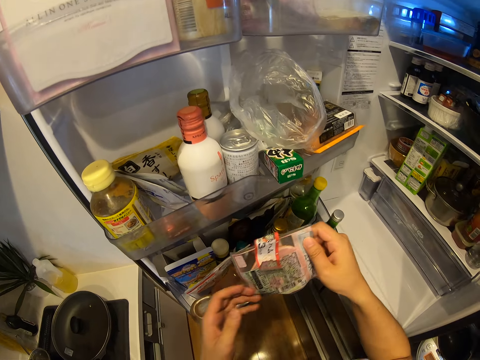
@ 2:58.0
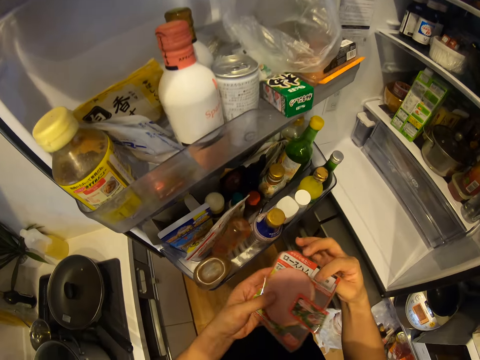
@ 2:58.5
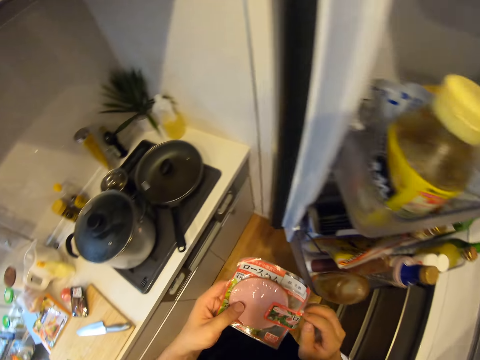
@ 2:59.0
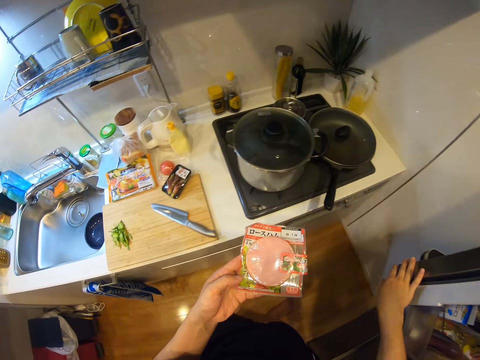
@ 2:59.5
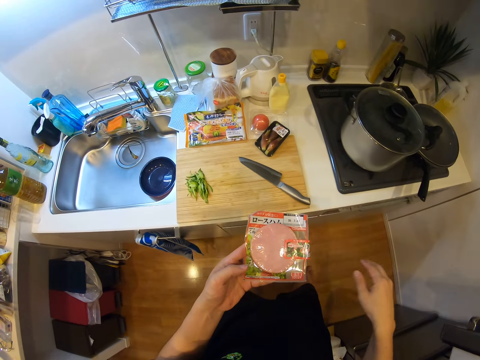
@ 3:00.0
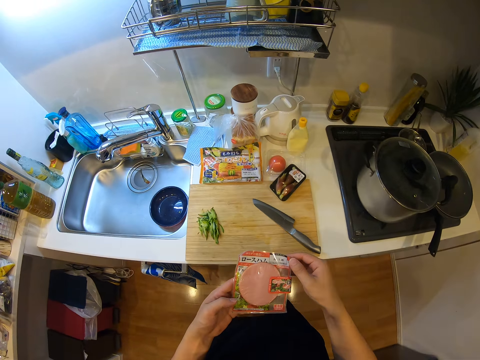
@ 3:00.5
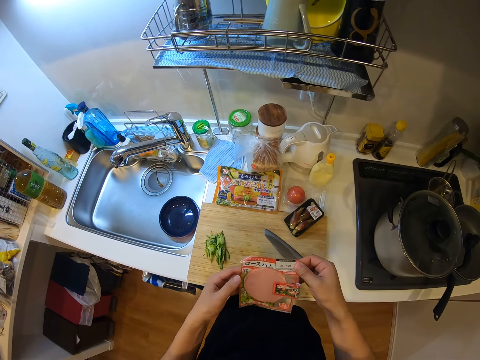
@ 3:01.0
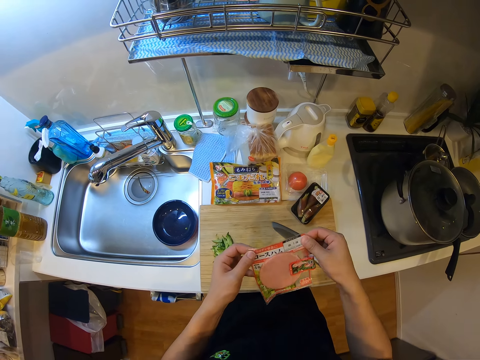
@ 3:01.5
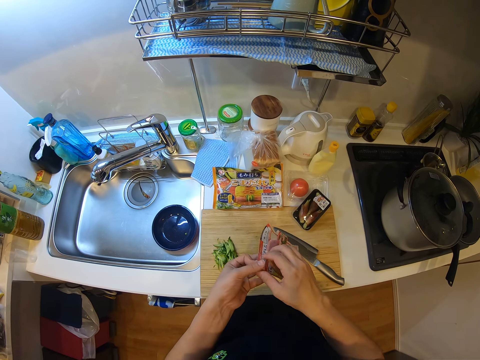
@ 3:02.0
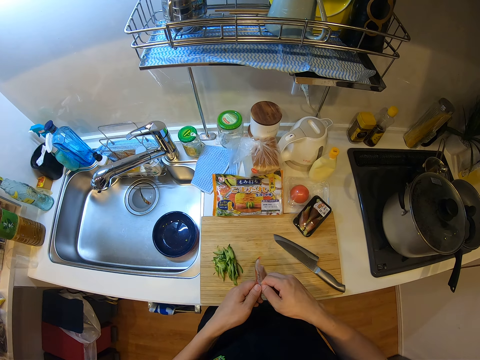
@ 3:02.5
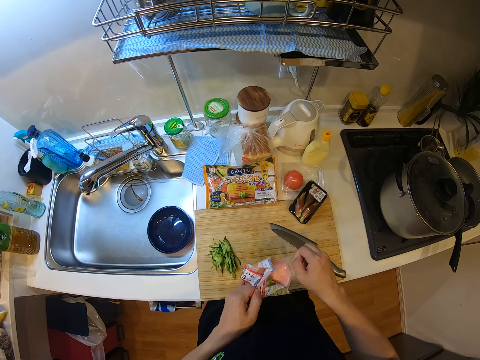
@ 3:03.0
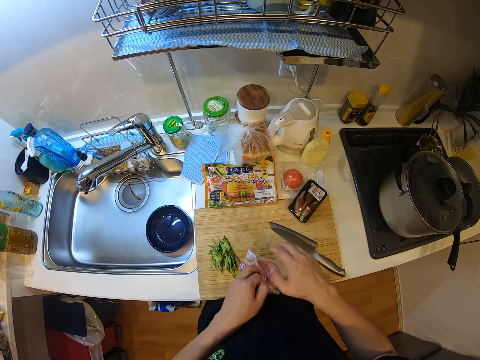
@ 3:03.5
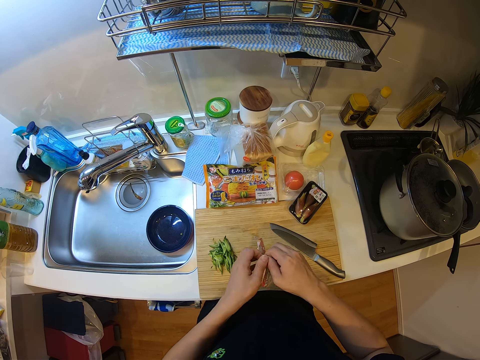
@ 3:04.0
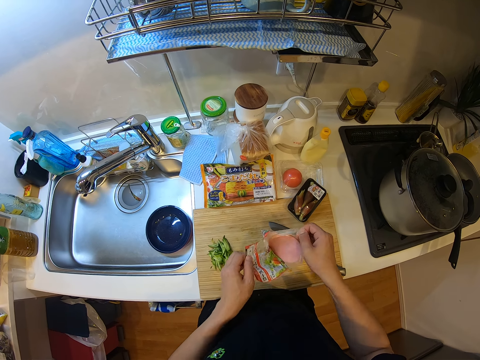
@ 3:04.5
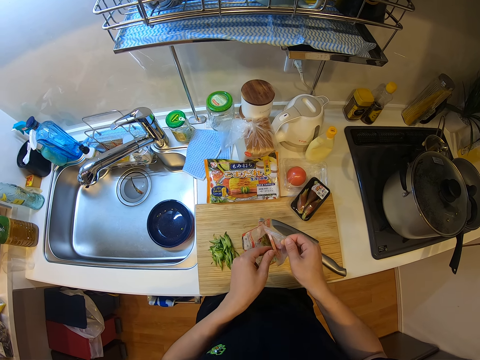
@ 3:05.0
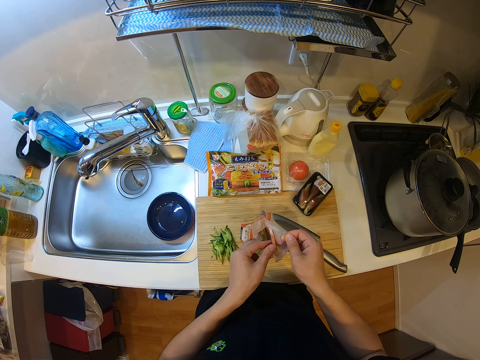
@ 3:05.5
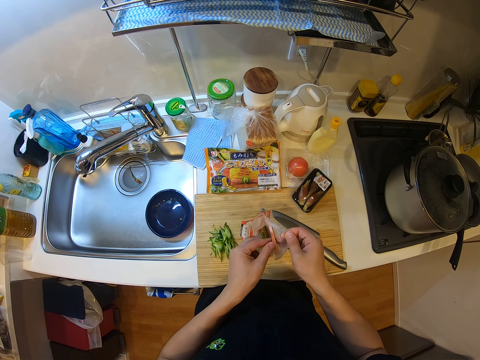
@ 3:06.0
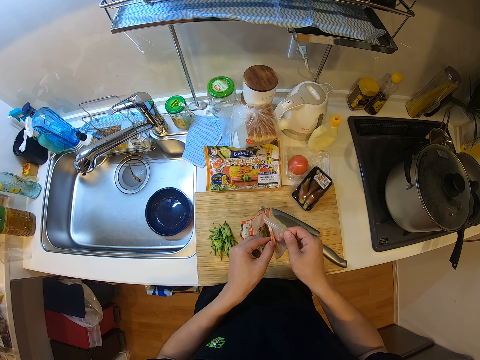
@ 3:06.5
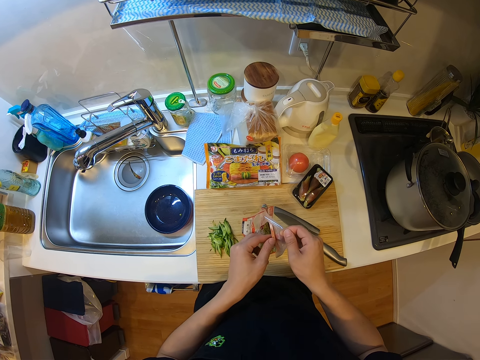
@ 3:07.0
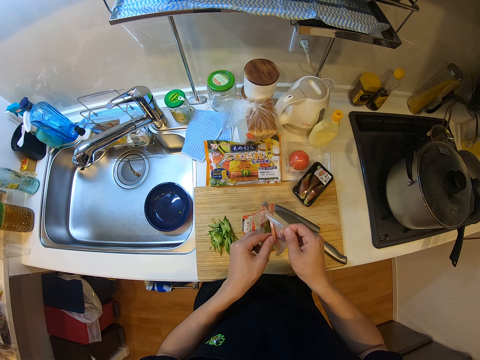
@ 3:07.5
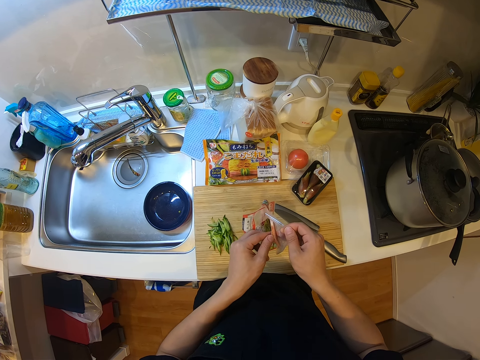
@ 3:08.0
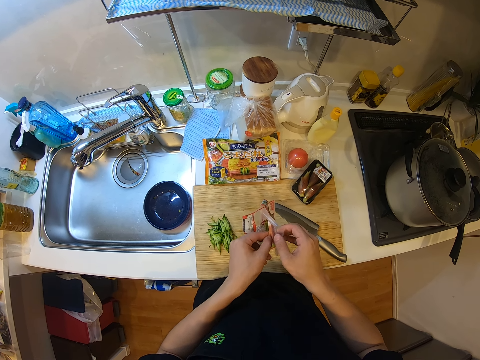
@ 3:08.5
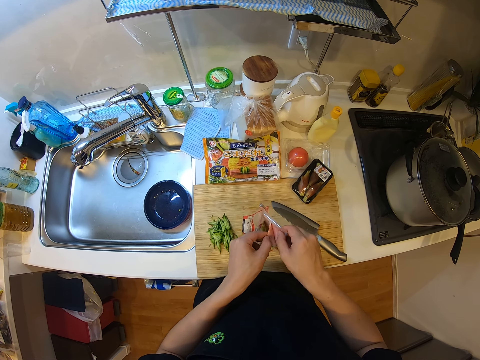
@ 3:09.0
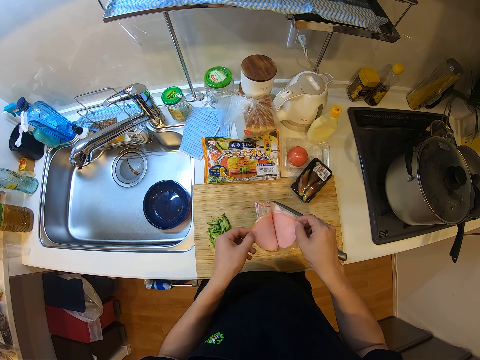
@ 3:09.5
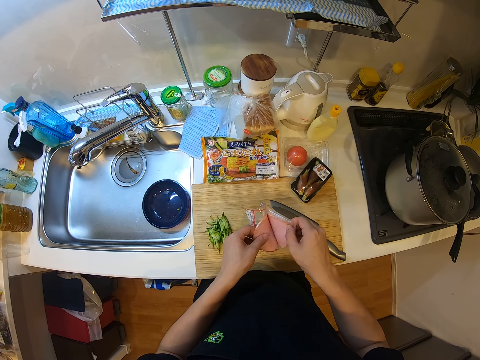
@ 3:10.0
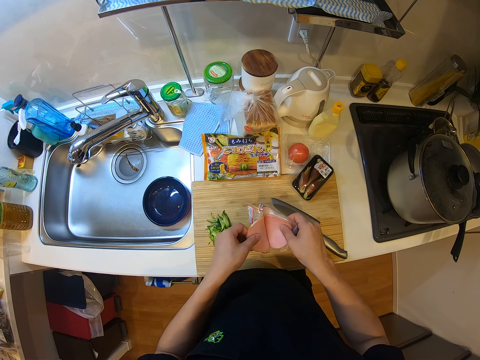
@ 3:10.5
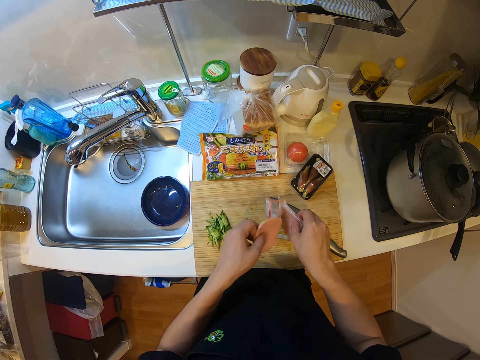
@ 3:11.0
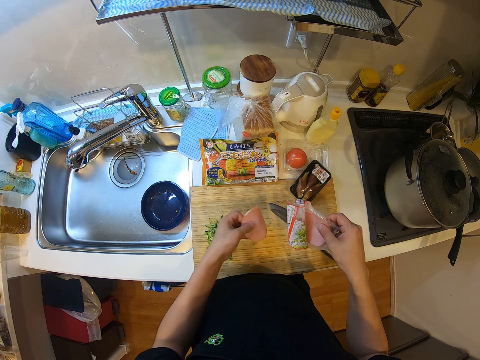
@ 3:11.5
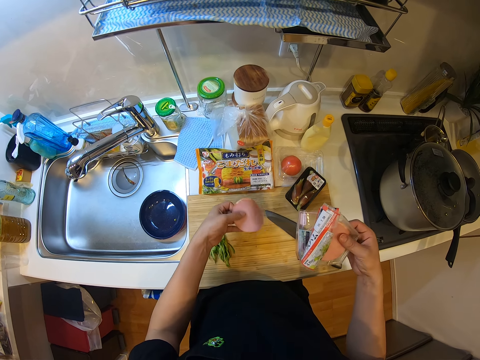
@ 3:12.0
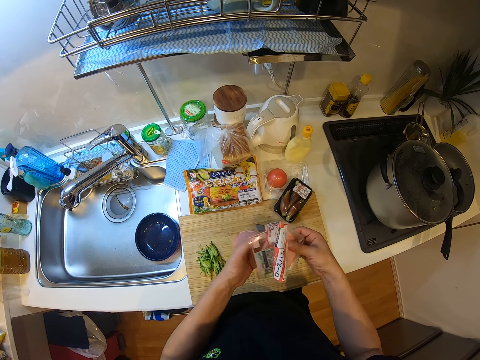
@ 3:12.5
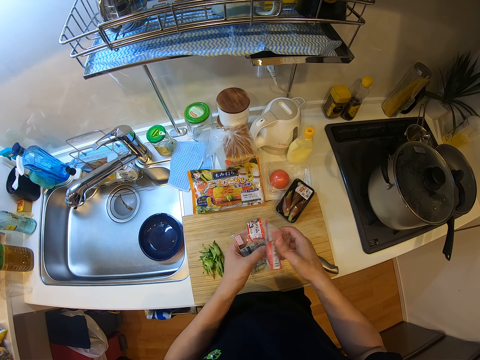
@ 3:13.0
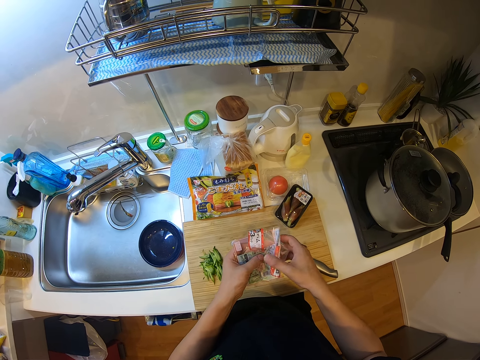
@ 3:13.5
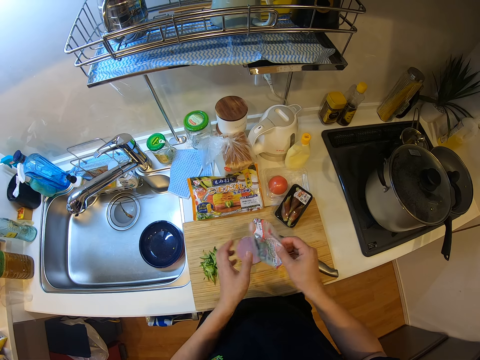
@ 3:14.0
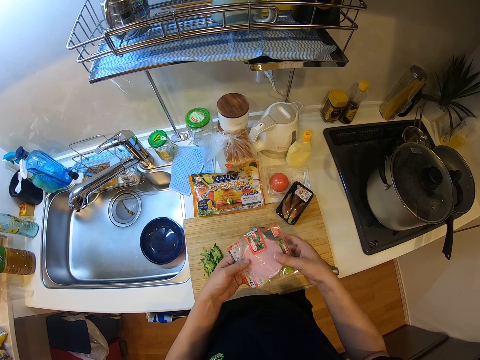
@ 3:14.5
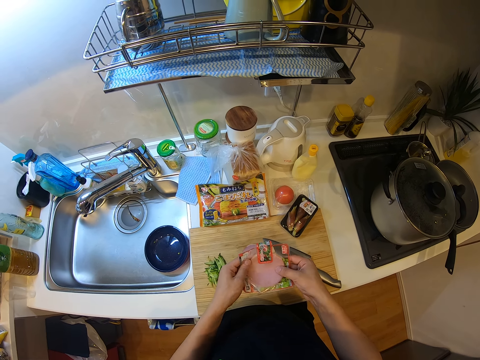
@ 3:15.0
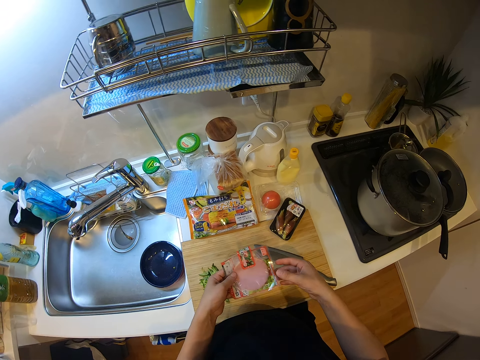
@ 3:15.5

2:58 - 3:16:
The camera wearer picks up a nylon or plastic bag in the fridge with her right hand. She holds the plastic bag with both hands. She switches the nylon to her left hand. She closes the fridge. She opens the plastic bag. She tears the nylon with her hands. She takes out baloney from the plastic bag, puts down the baloney on the cutting board and closes the plastic bag.

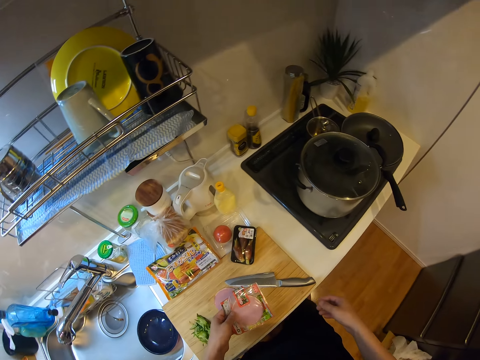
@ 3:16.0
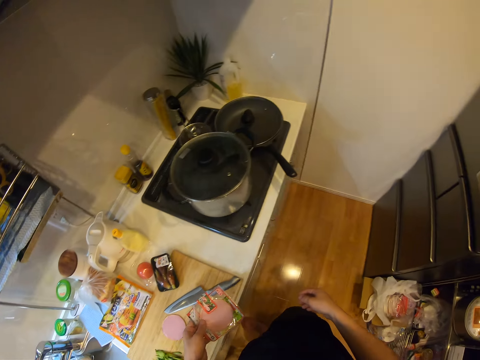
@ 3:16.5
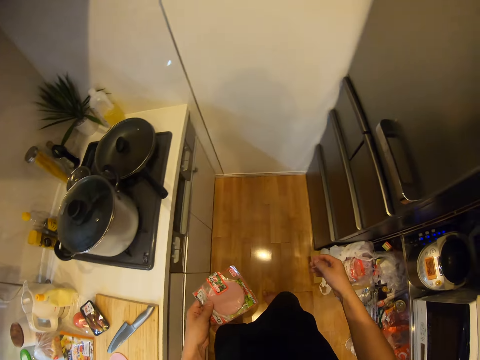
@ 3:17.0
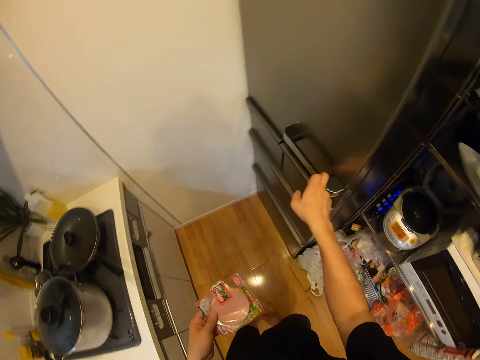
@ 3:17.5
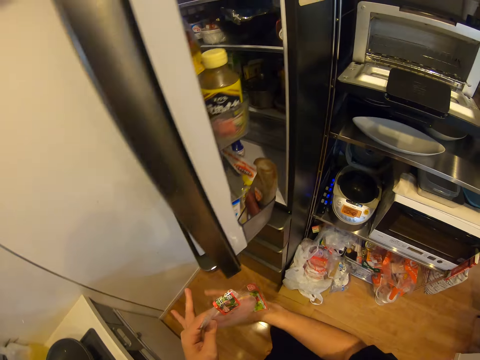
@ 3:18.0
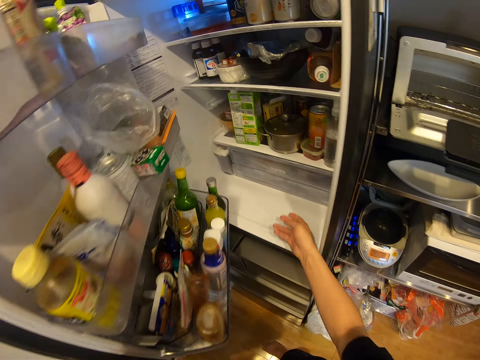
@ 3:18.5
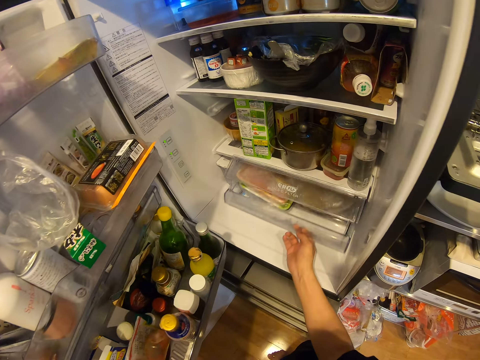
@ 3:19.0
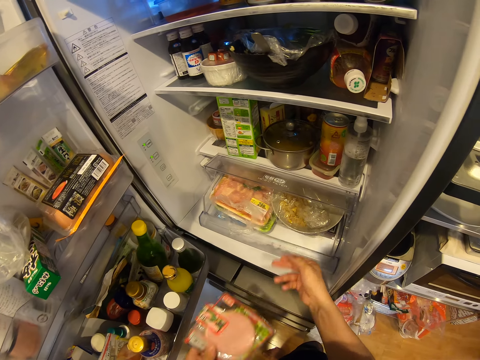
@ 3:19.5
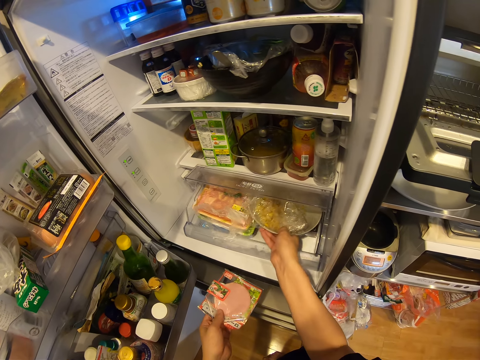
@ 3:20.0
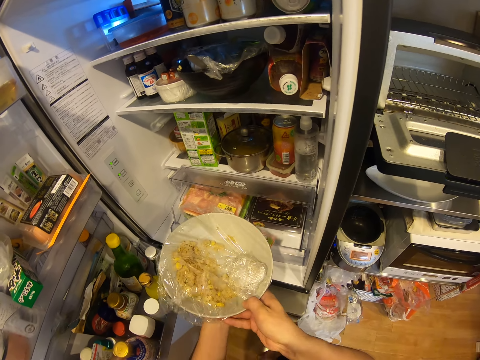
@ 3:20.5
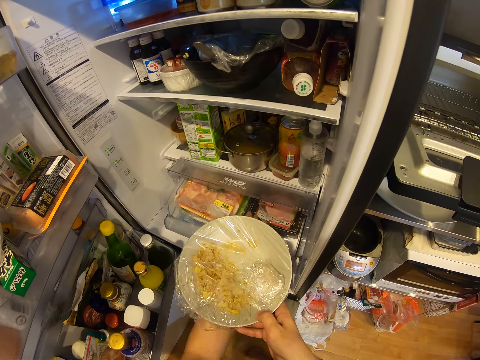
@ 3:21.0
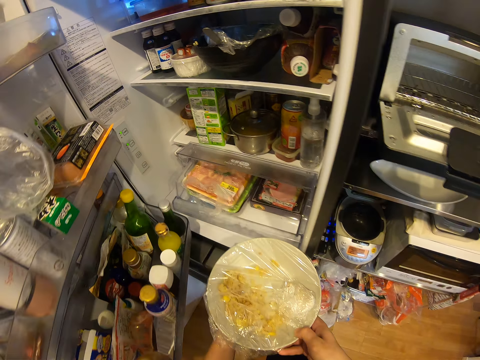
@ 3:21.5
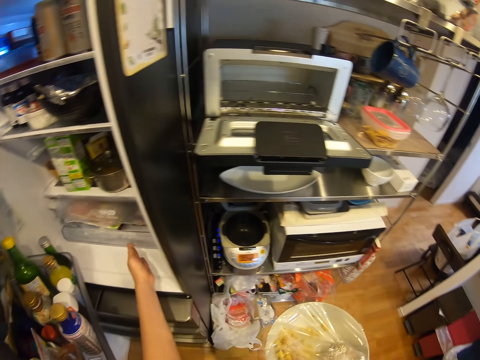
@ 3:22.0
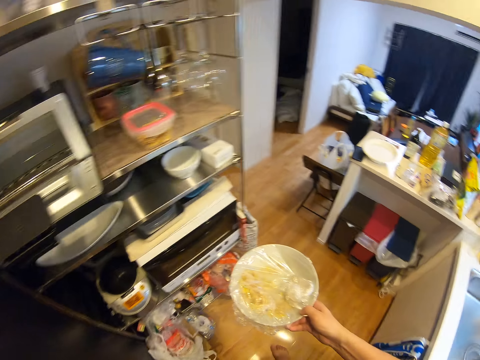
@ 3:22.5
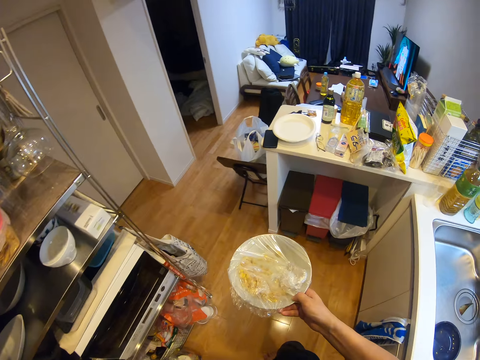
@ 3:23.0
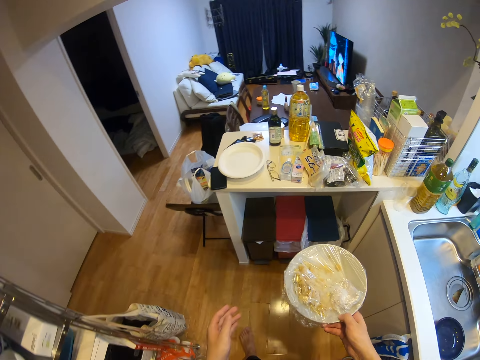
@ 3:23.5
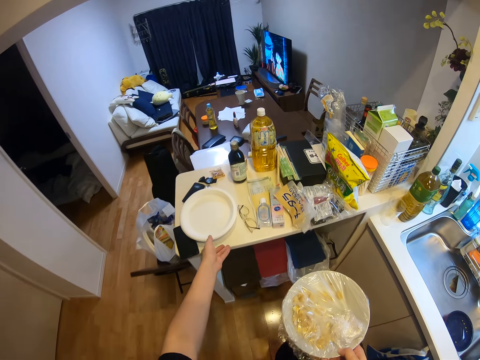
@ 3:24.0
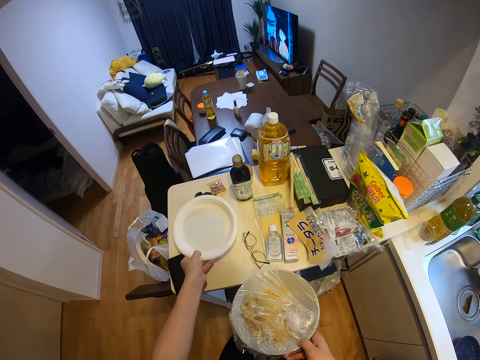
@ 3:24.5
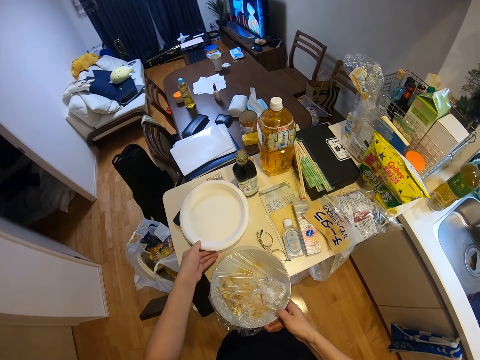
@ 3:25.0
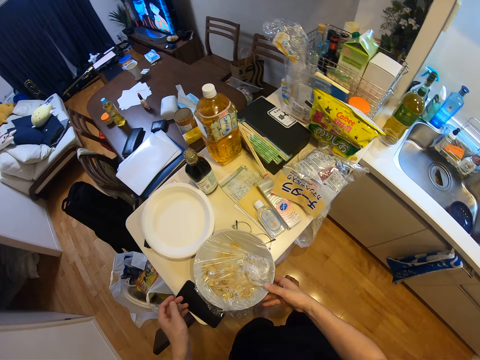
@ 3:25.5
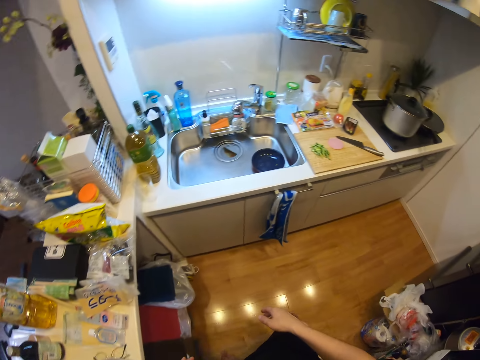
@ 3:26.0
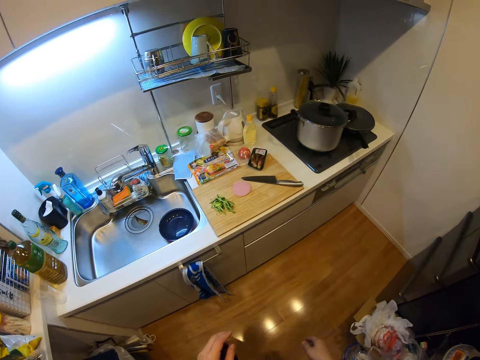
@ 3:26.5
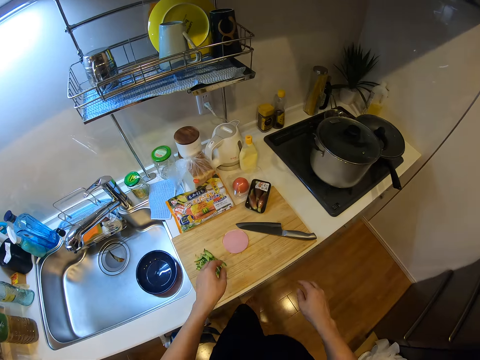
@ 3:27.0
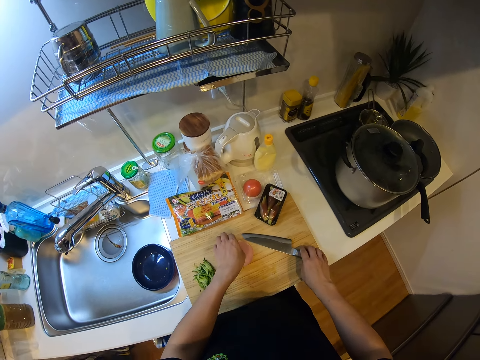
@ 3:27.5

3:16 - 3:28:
The camera wearer holds the plastic bag. They open the fridge. They pull out a compartment or shelf in the fridge. They hold the bowl. They remove a plate from the fridge with their right hand. They put the plastic bag on the shelf in the fridge. They push in the shelf. They walk away from the fridge towards a cabinet in the kitchen. They move the plate on the cabinet with their left hand. They drop the plate on the cabinet. They walk away from the counter top.
